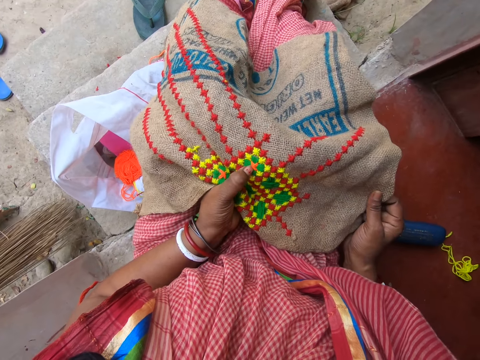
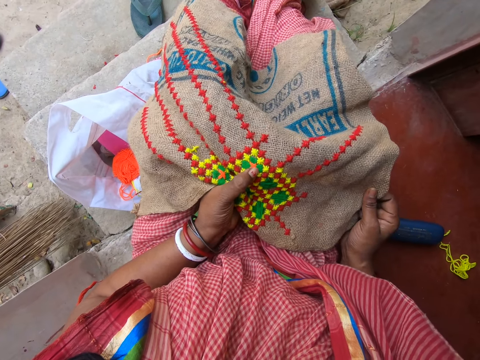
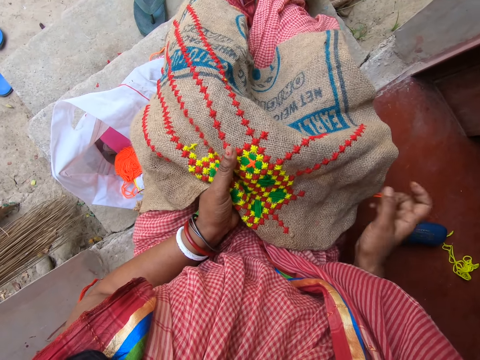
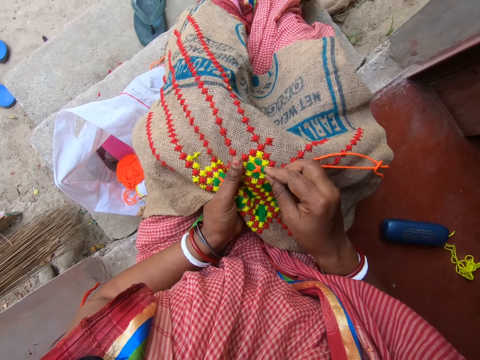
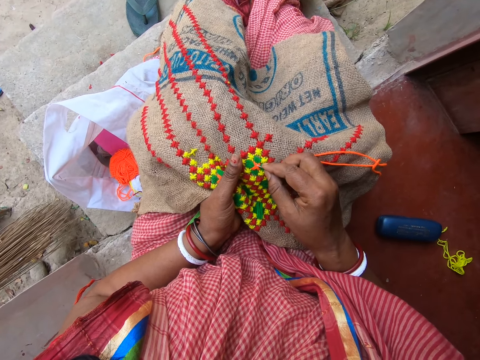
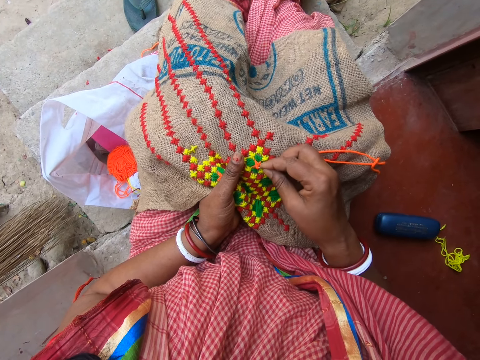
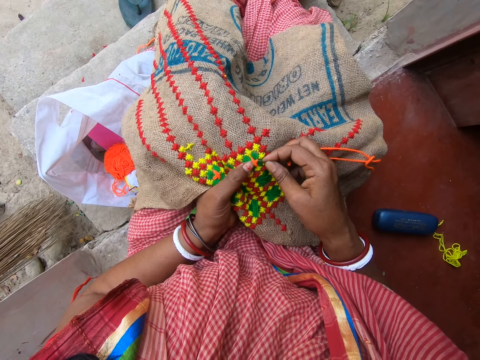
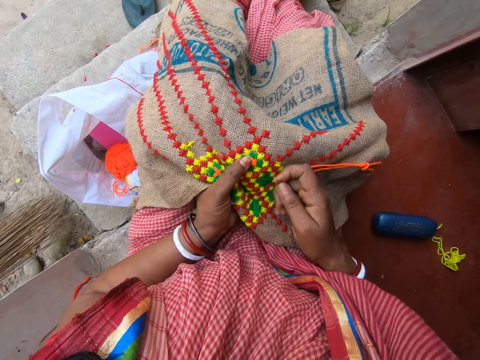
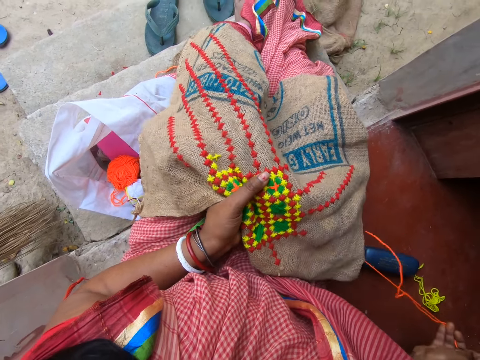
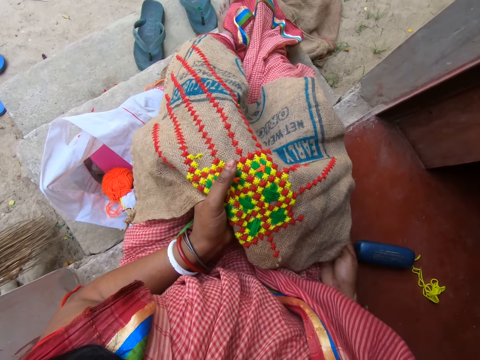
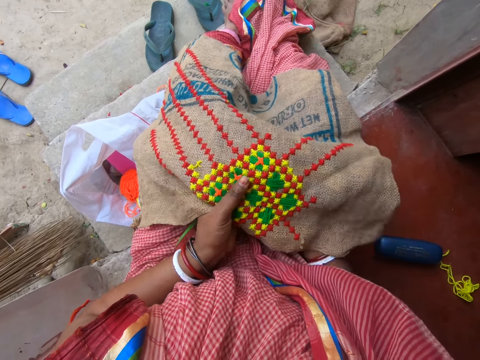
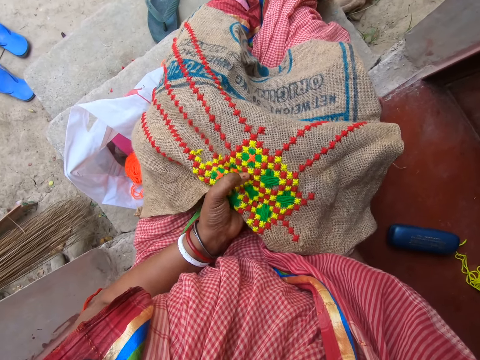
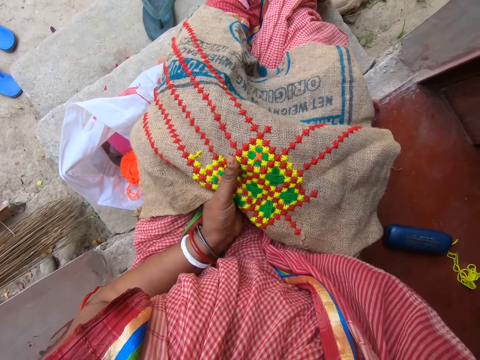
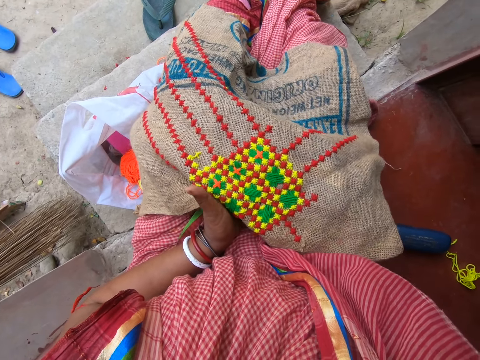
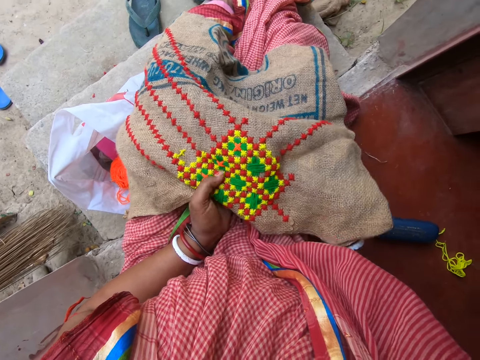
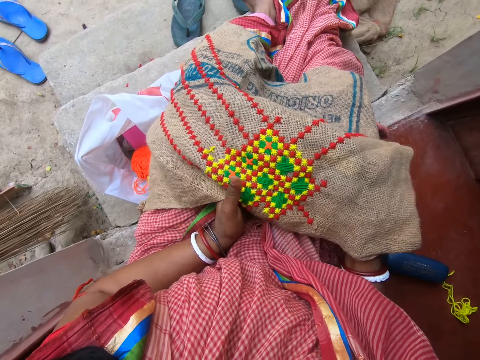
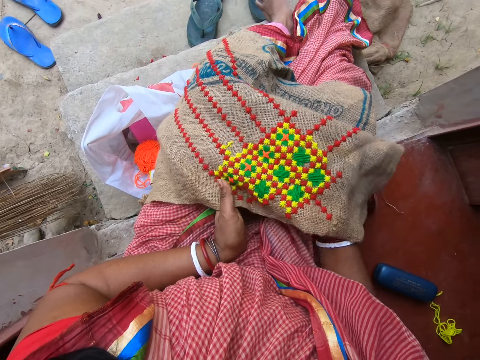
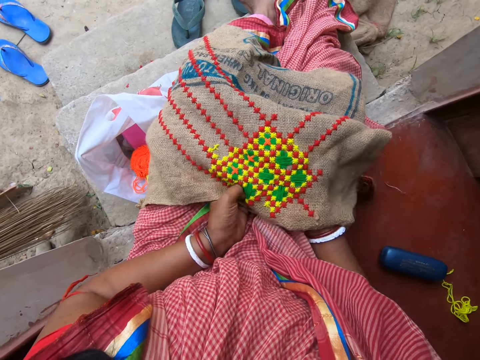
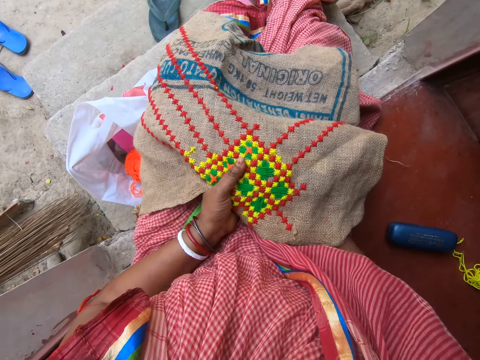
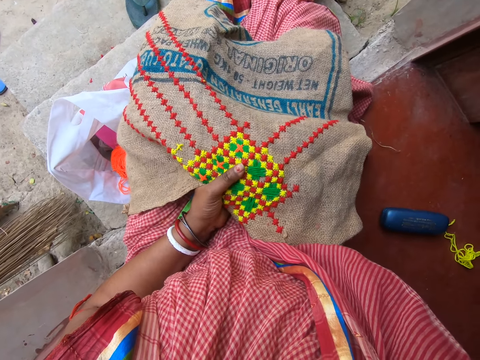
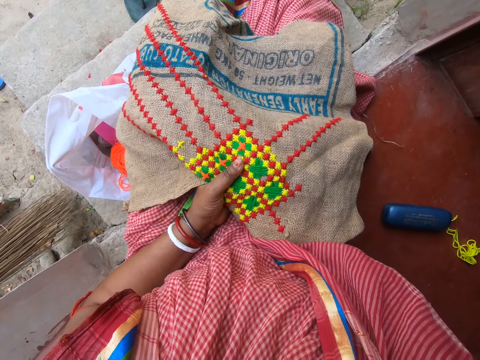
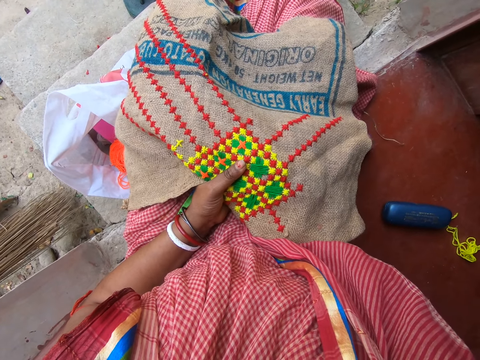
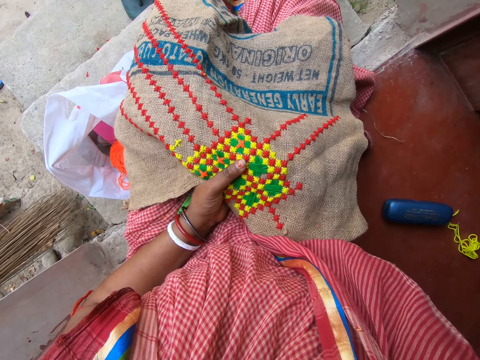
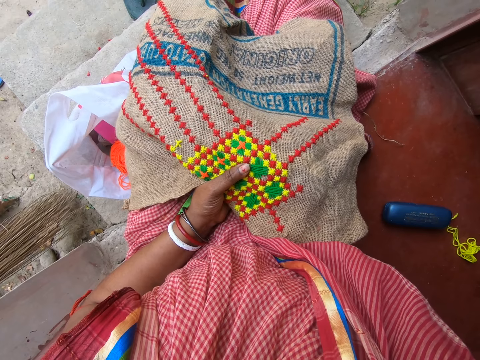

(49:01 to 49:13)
The camera wearer sews the cloth with the thread. She adjusts the embroidery thread on the jute fabric with the needle in her right hand. She adjusts the jute fabric on both legs with both hands.

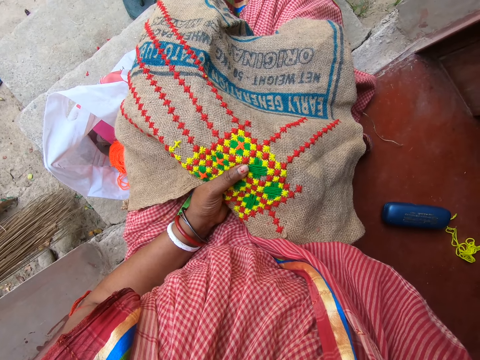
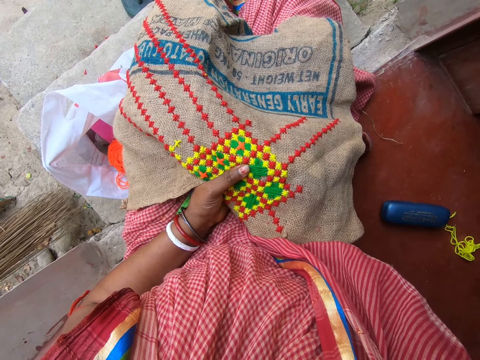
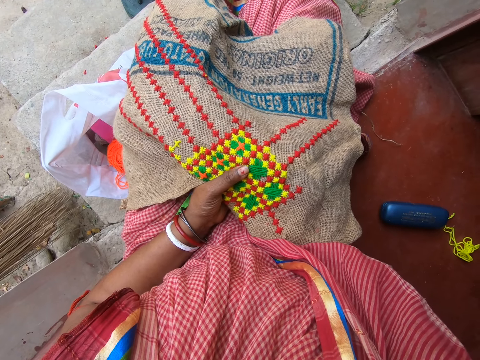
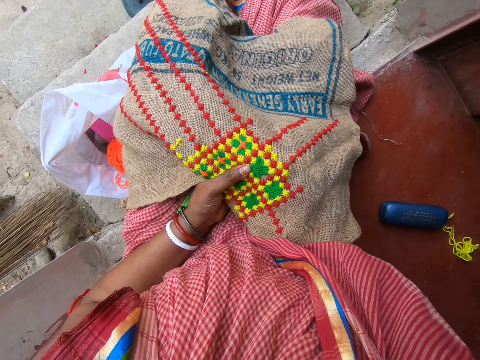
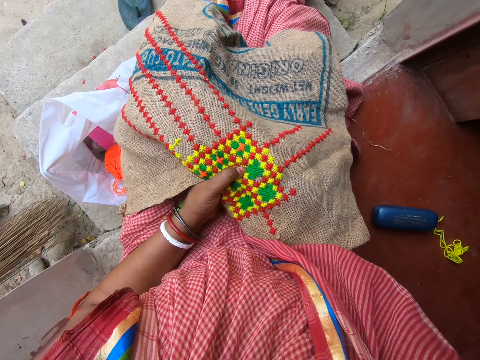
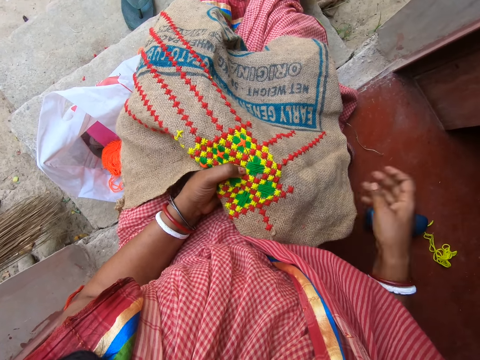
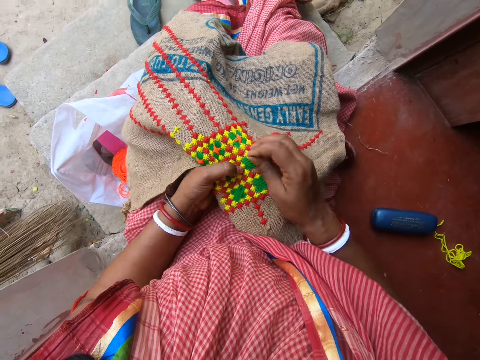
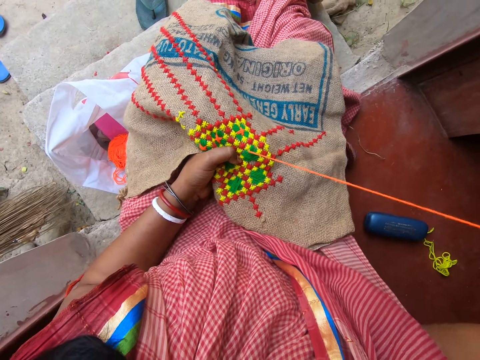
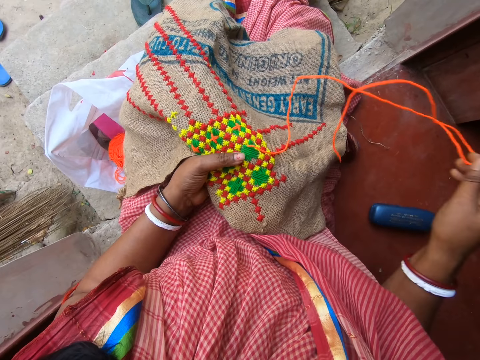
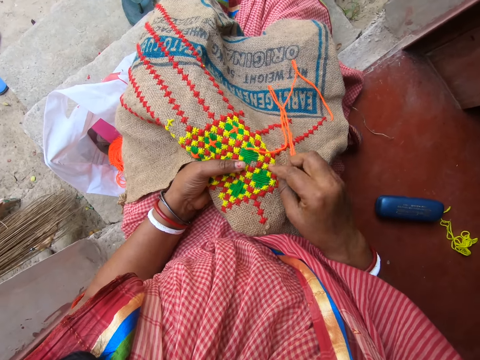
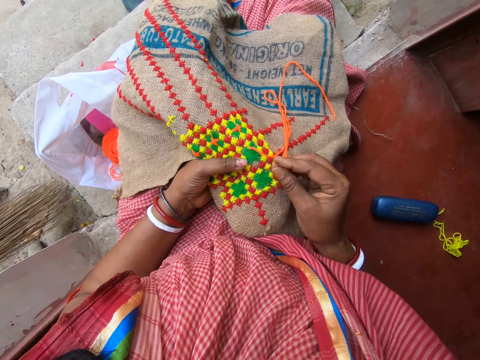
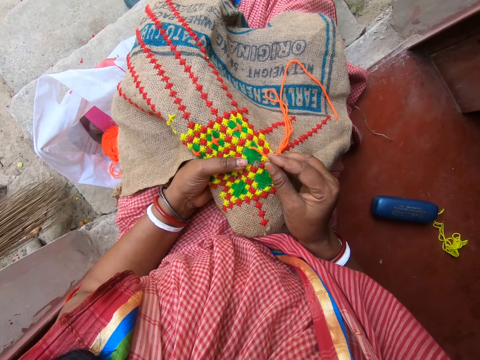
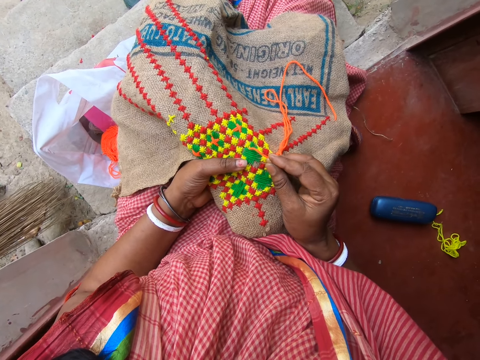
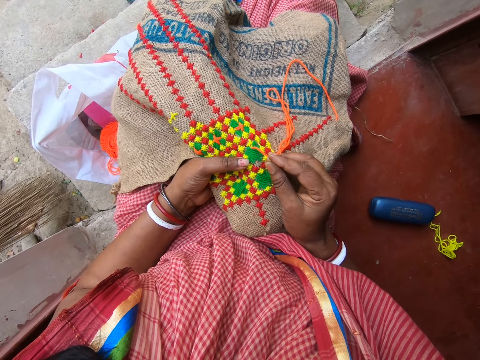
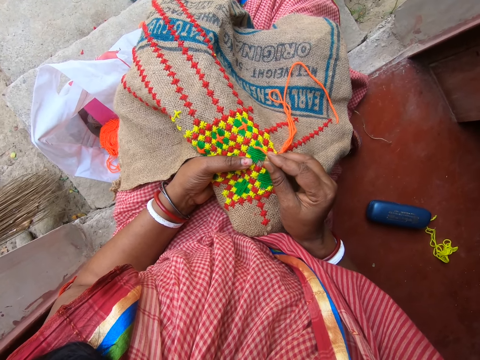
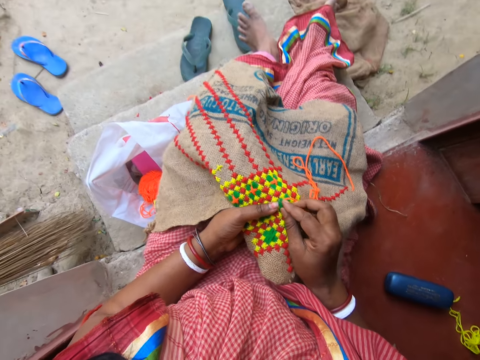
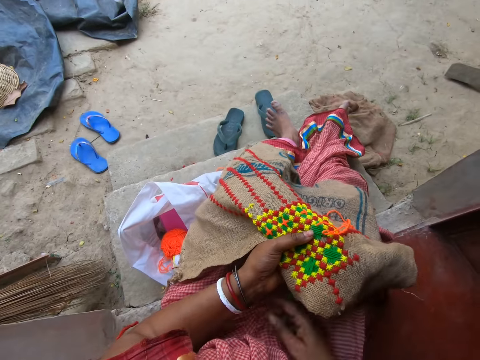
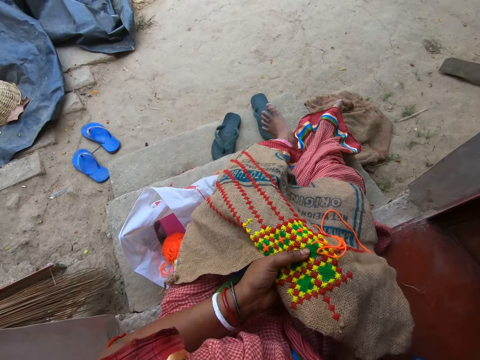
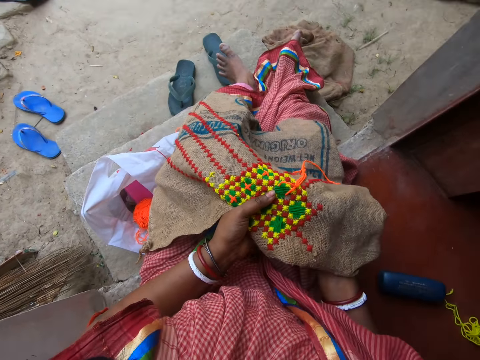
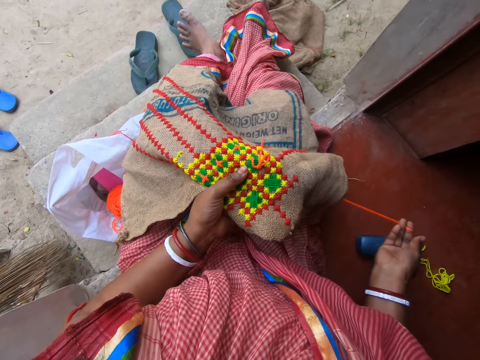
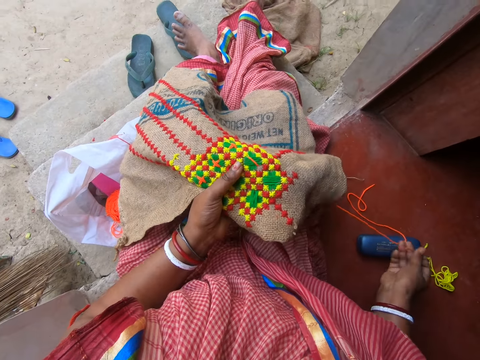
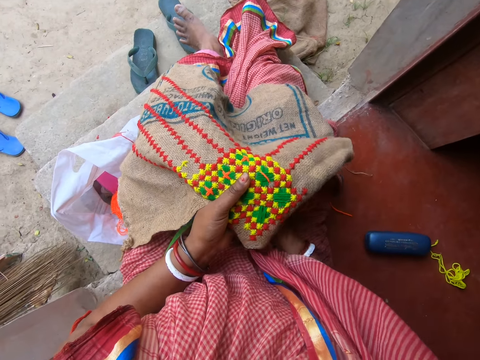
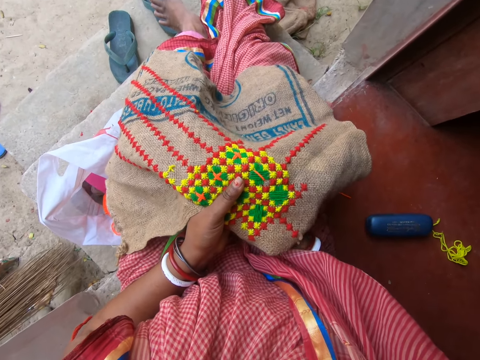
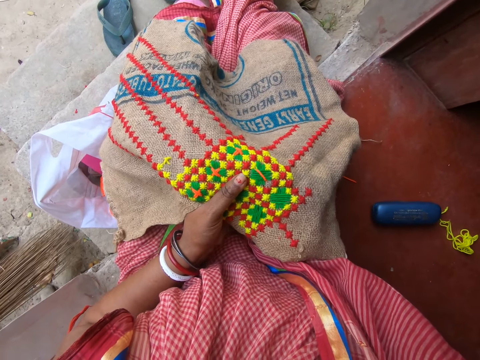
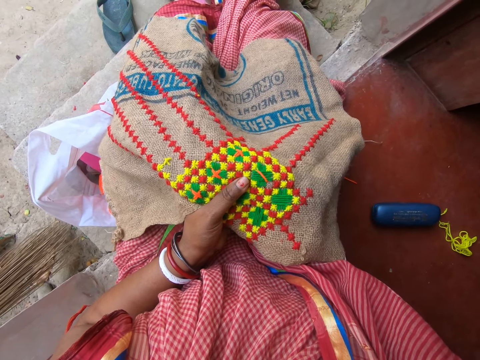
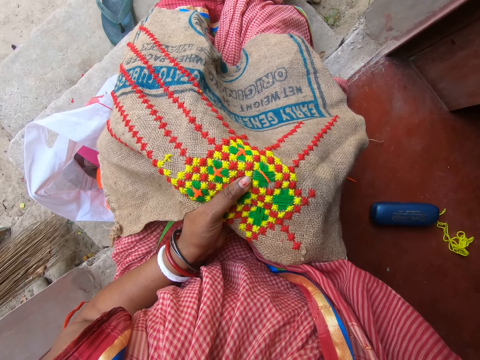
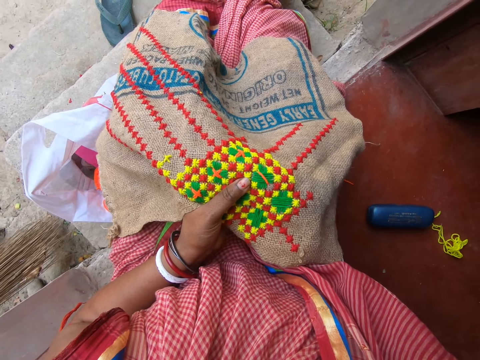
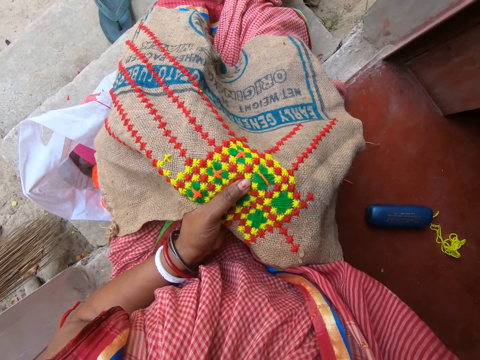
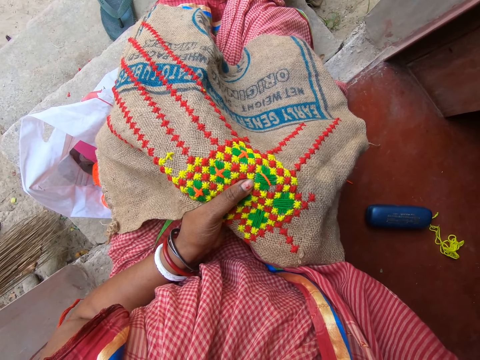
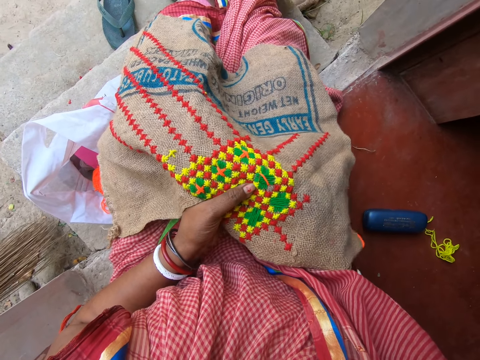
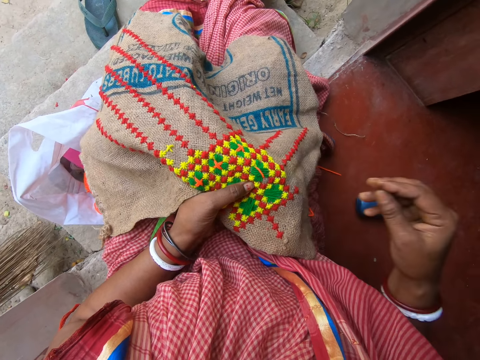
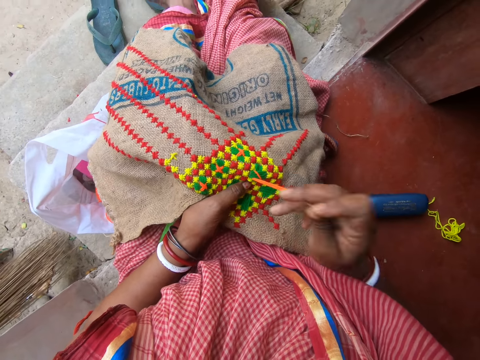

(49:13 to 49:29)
The camera wearer speaks to a woman. She embroiders on the jute fabric in her left hand with the needle in her right hand. The woman speaks to the camera wearer. The camera wearer speaks to the woman.
